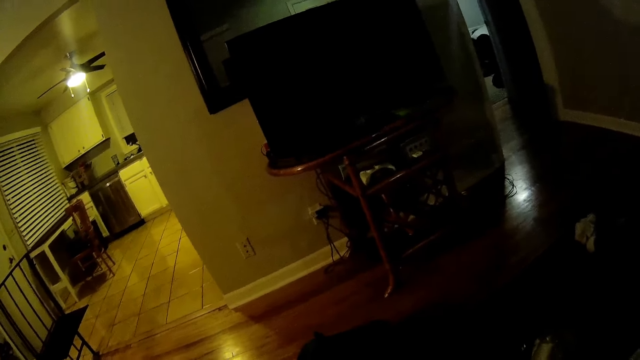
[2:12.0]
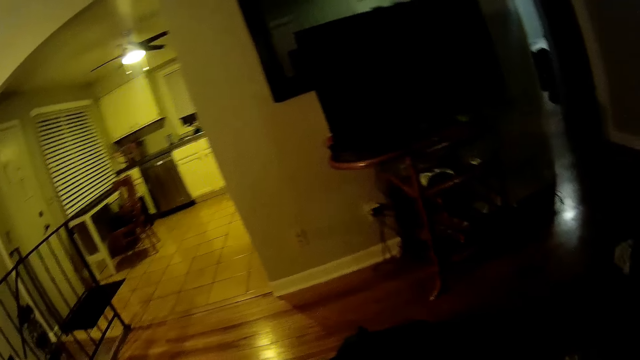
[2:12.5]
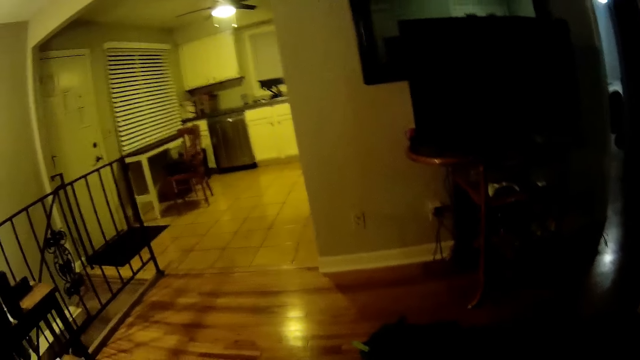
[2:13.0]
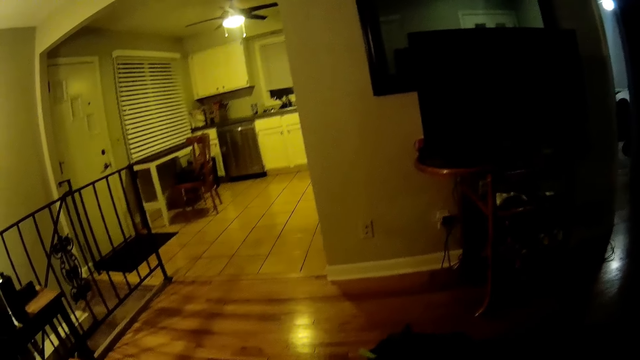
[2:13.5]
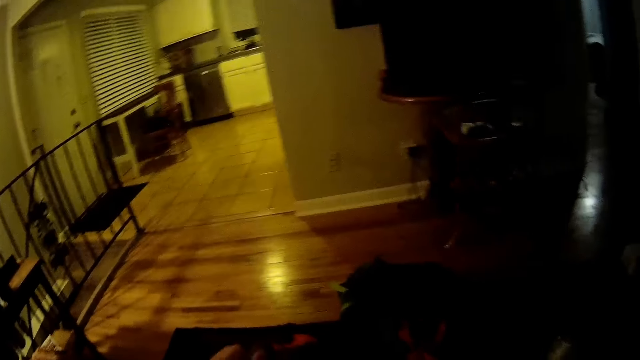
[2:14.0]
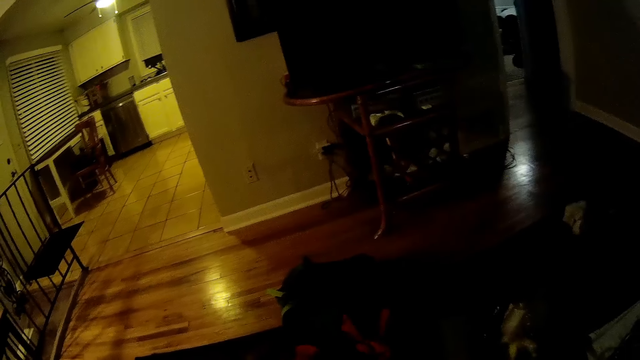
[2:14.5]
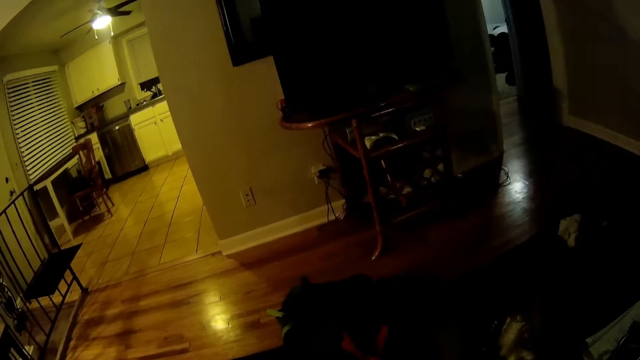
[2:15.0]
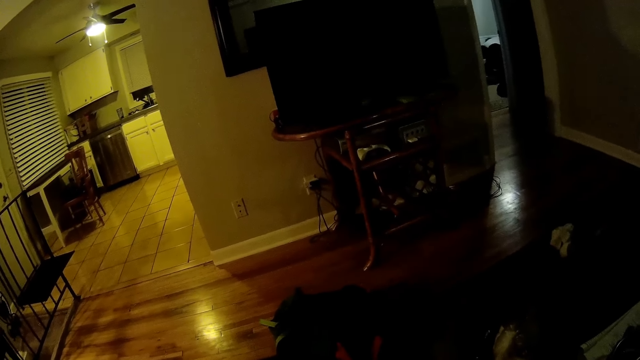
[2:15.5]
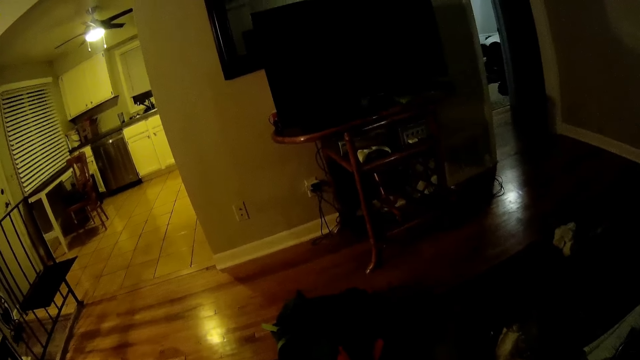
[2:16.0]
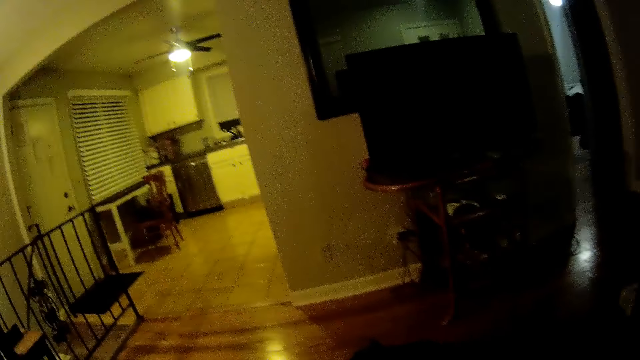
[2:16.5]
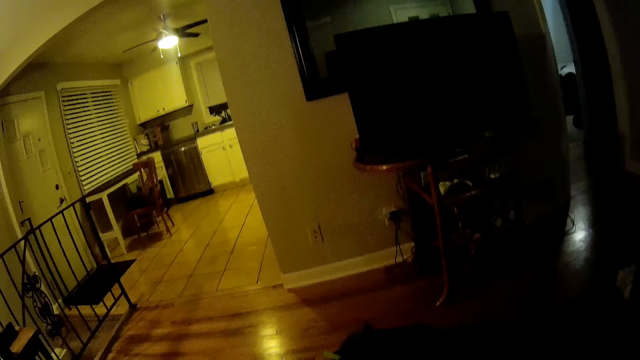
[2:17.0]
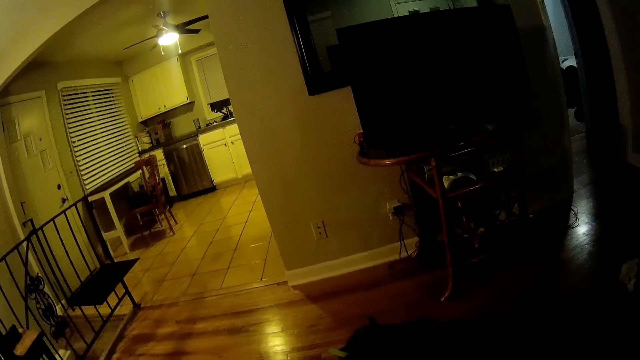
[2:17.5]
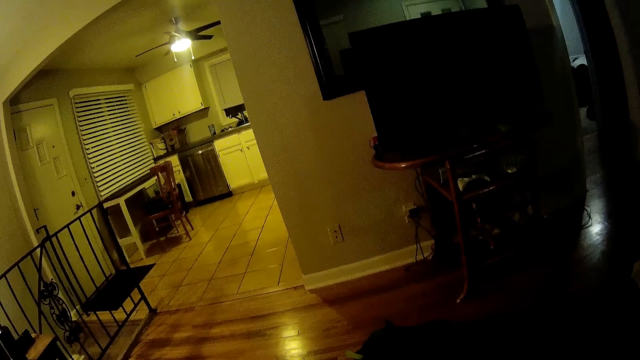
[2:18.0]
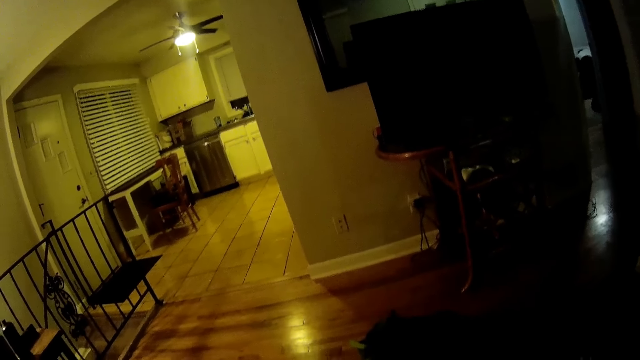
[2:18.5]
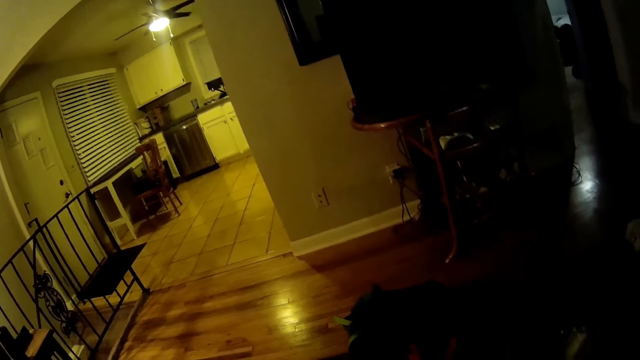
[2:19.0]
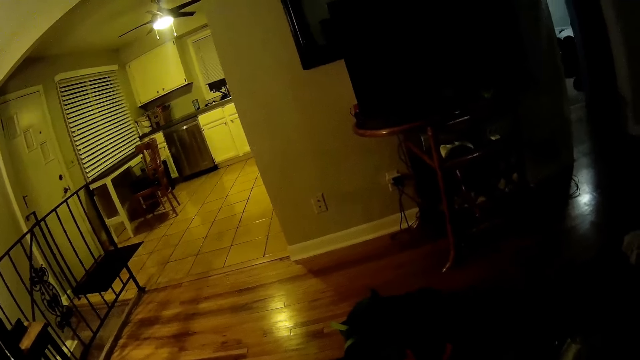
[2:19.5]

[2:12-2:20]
The camera wearer folds a cloth with both hands.

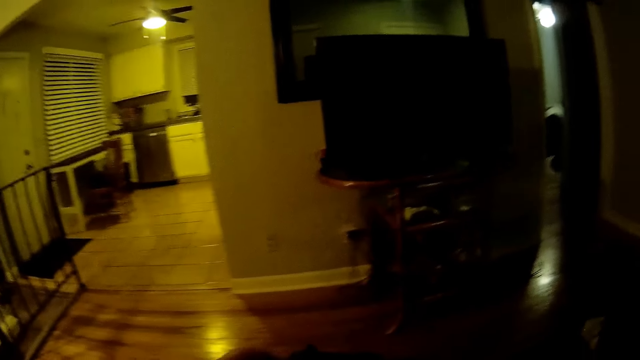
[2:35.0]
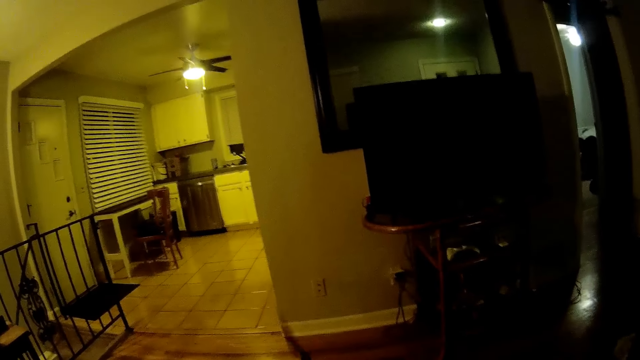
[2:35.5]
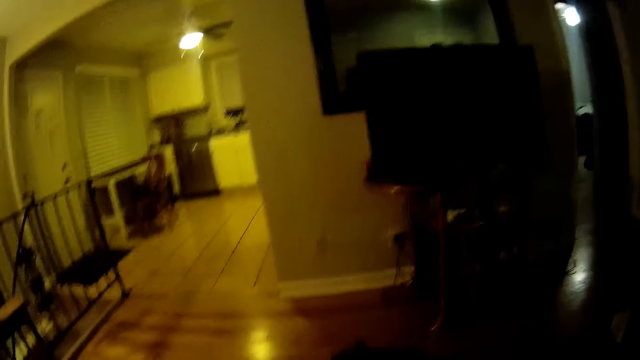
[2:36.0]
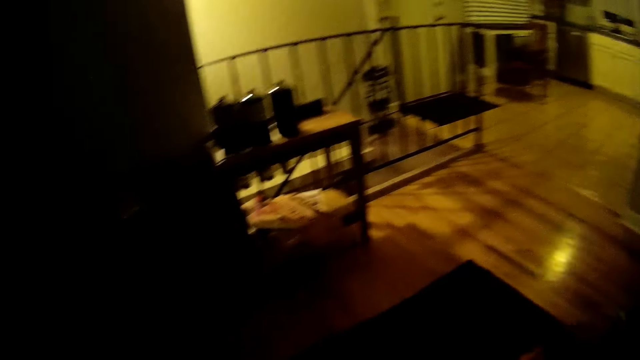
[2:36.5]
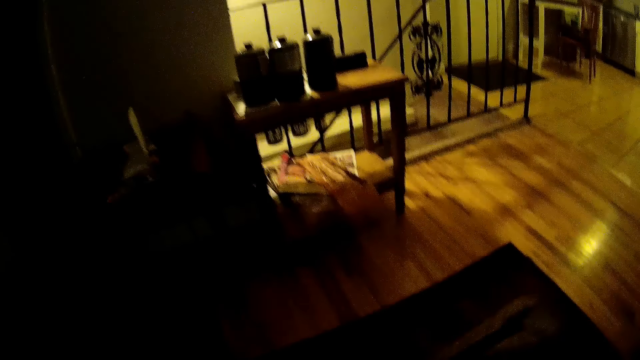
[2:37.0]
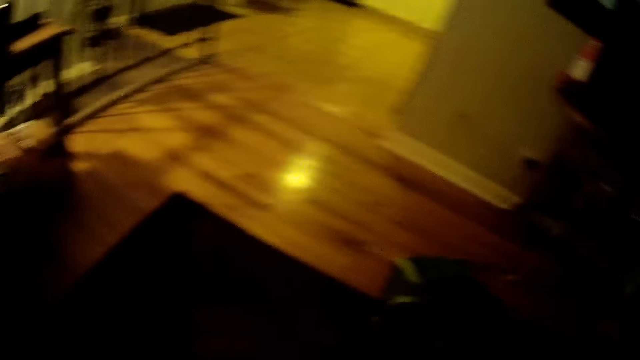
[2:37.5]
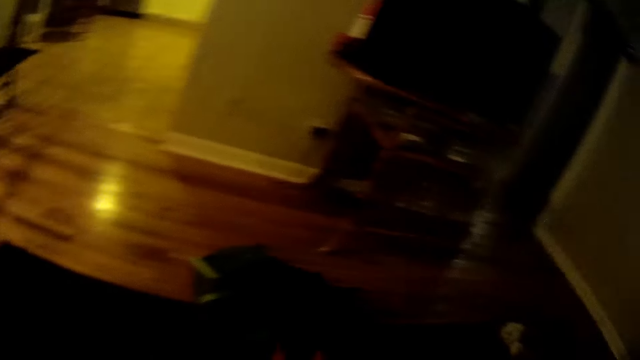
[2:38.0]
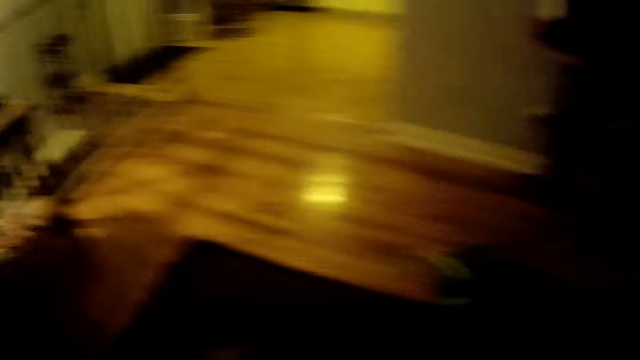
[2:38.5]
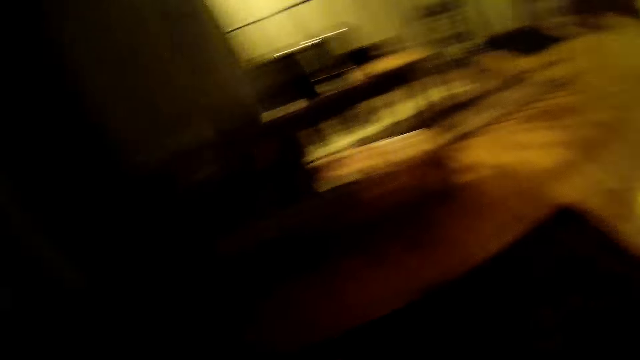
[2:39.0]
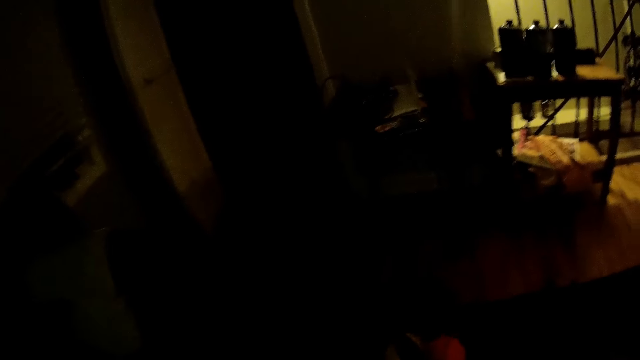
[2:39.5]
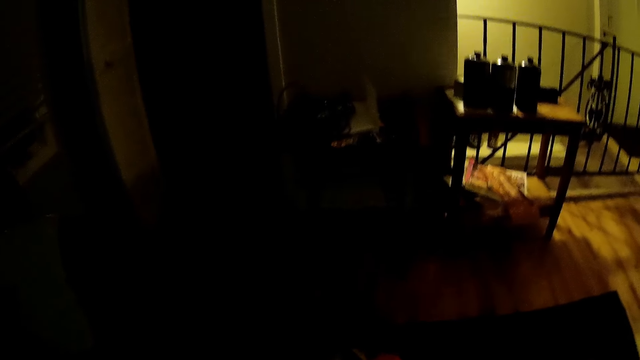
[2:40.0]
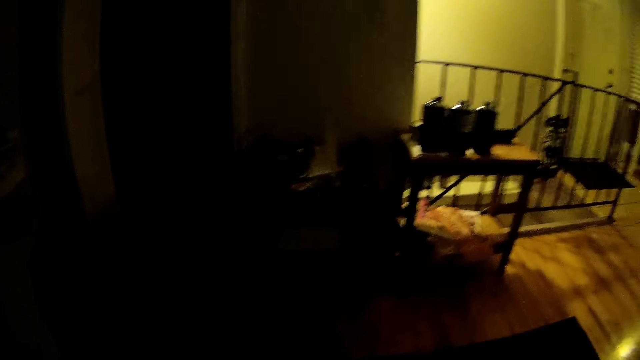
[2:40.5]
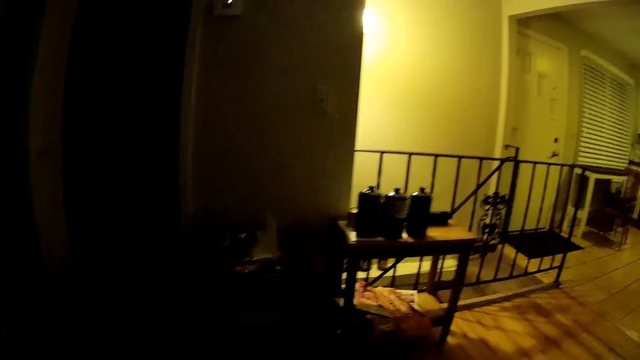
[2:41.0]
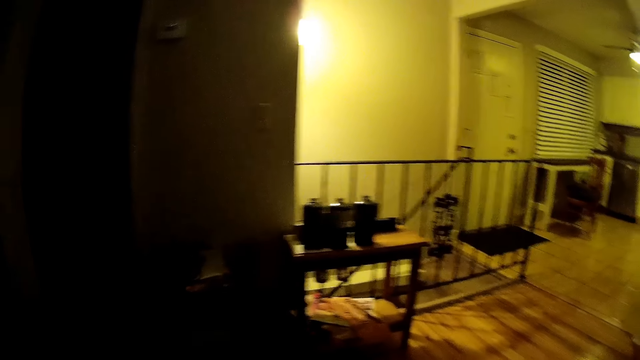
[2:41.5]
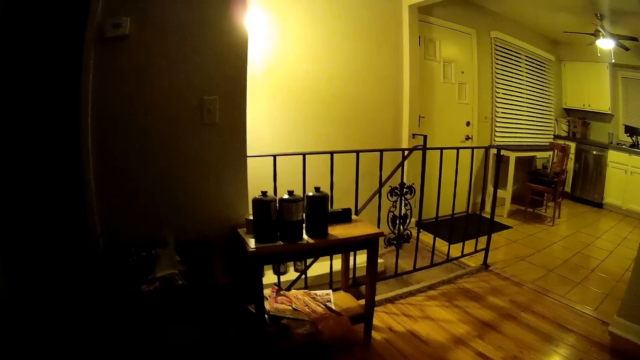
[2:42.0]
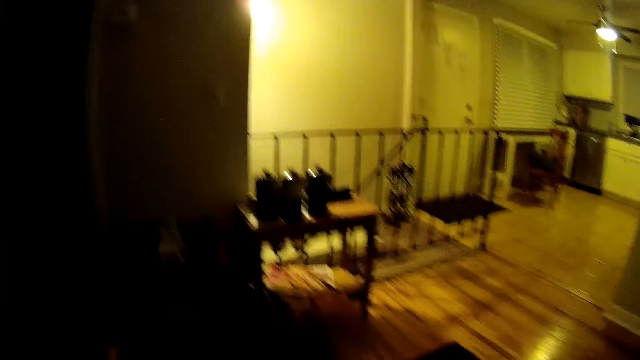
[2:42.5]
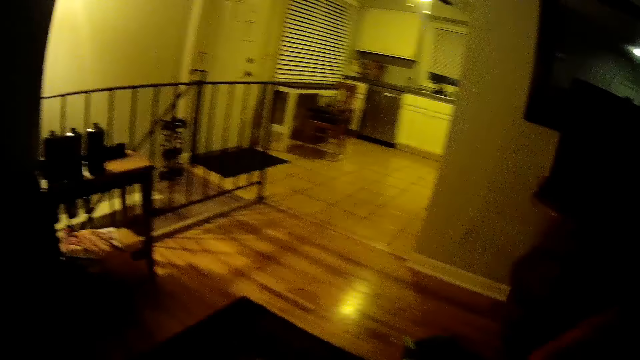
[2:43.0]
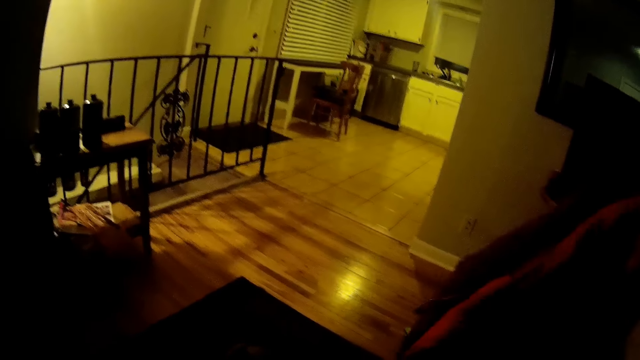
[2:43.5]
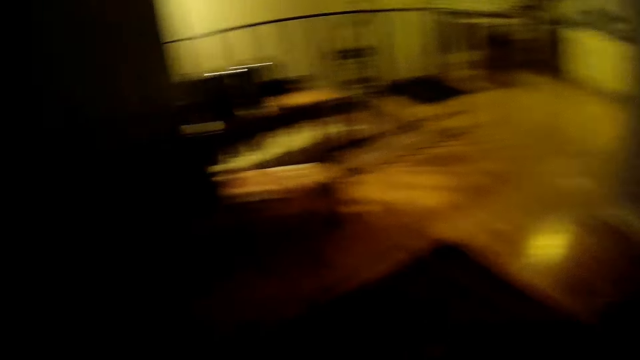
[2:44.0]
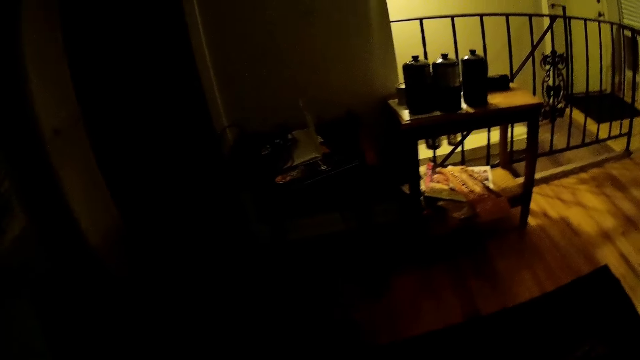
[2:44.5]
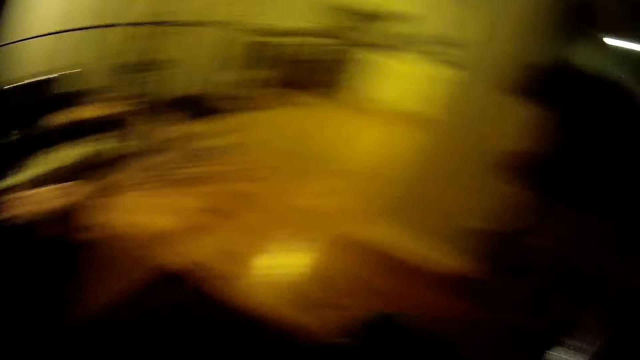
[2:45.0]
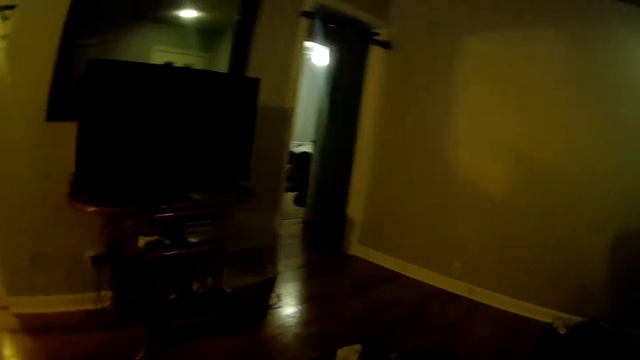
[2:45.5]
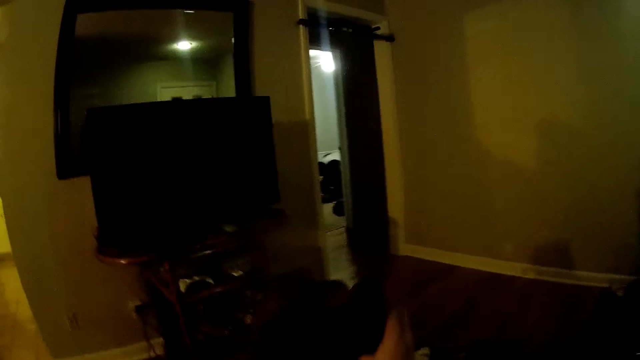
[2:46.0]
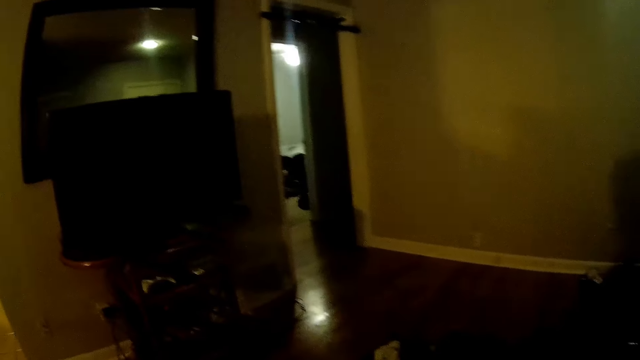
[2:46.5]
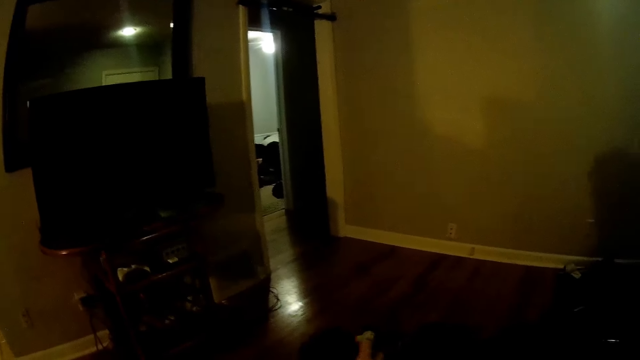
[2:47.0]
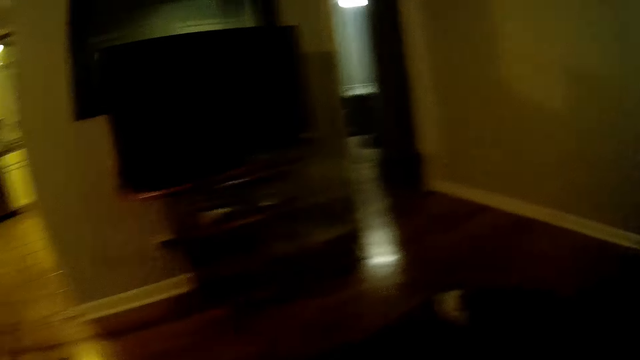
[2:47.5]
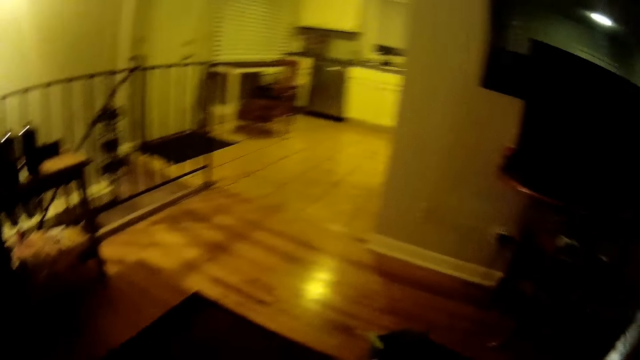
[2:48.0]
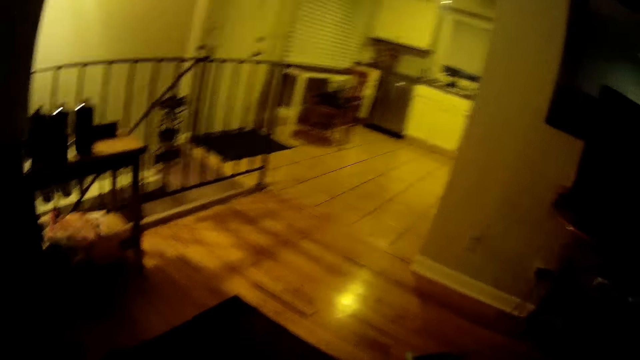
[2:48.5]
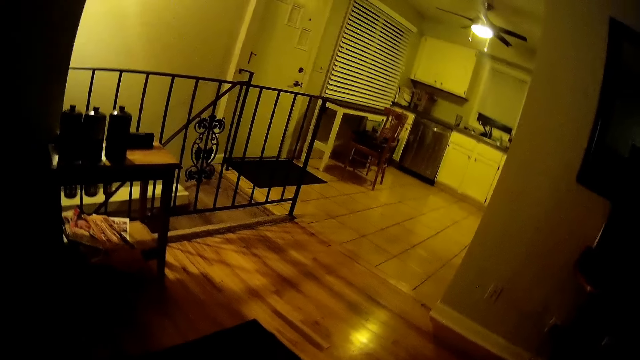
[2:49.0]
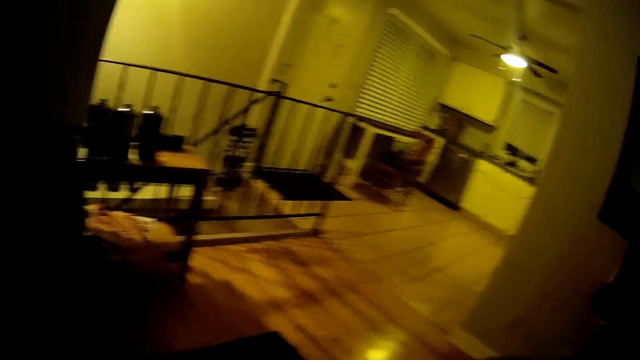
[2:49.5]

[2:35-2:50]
The camera wearer looks around the sitting room. He lifts the red piece of cloth up with his right hand. He places the cloth down.
